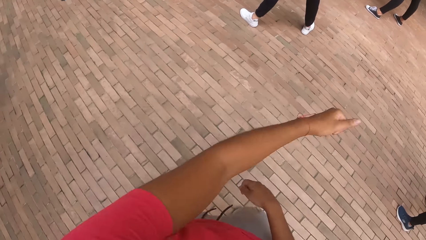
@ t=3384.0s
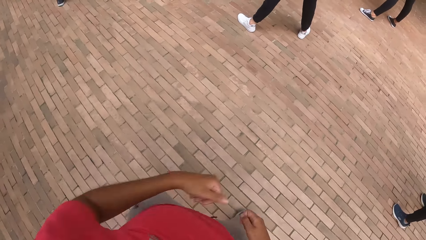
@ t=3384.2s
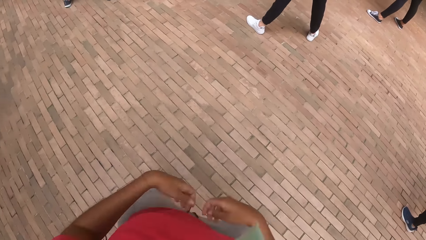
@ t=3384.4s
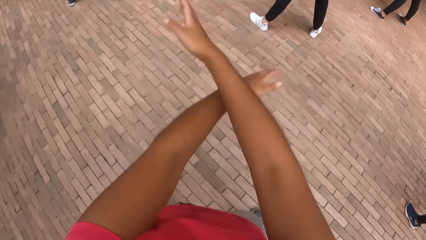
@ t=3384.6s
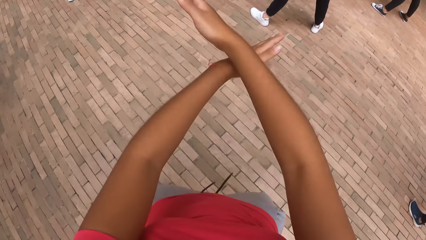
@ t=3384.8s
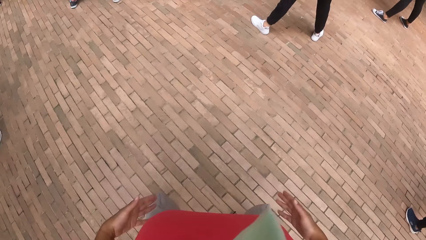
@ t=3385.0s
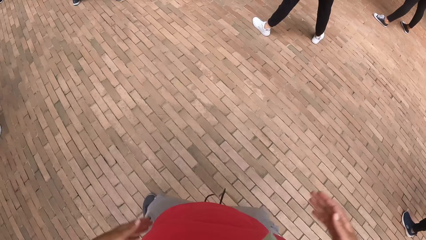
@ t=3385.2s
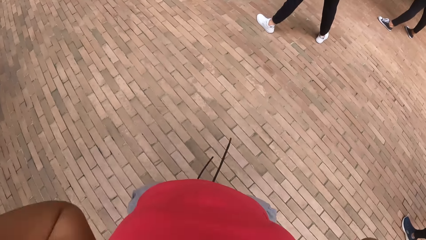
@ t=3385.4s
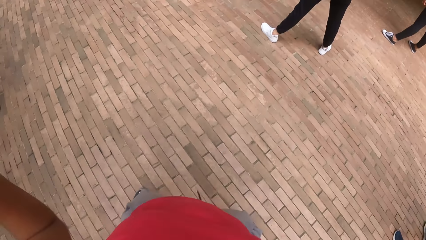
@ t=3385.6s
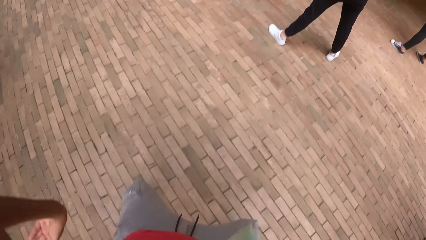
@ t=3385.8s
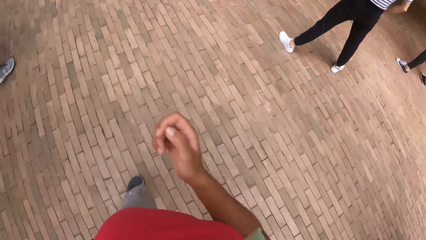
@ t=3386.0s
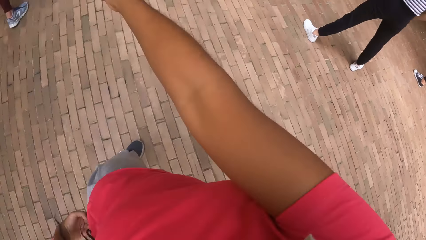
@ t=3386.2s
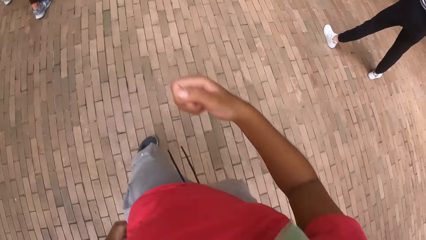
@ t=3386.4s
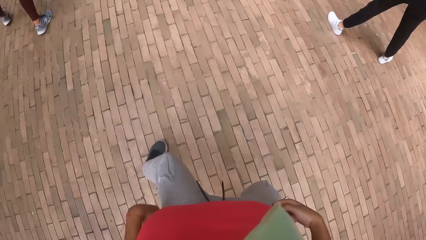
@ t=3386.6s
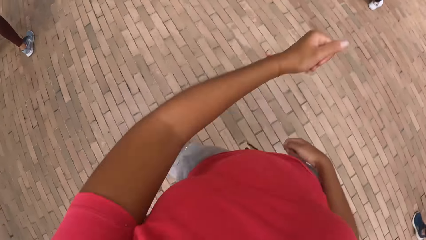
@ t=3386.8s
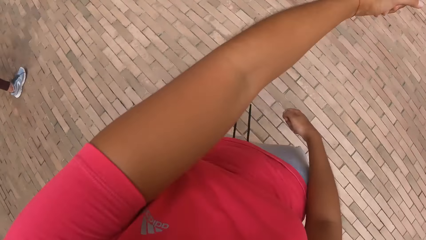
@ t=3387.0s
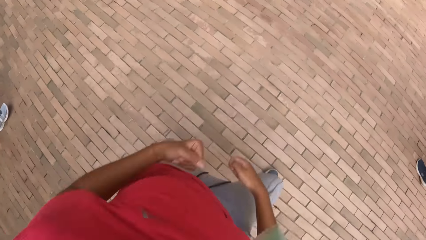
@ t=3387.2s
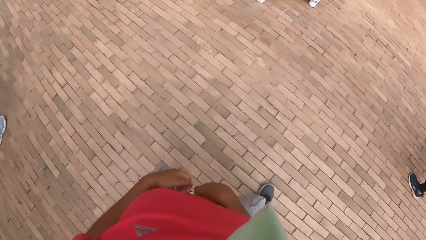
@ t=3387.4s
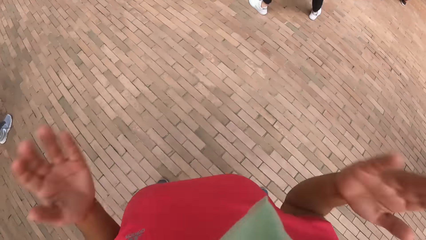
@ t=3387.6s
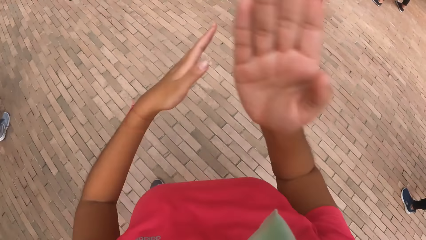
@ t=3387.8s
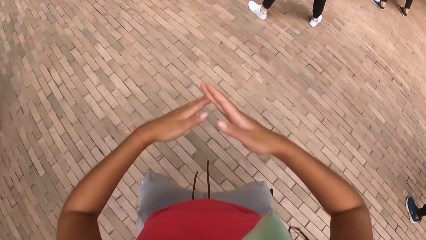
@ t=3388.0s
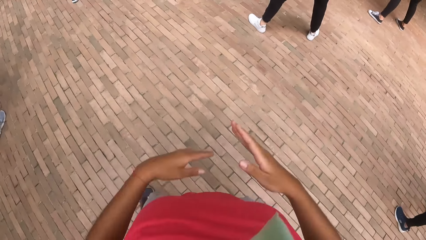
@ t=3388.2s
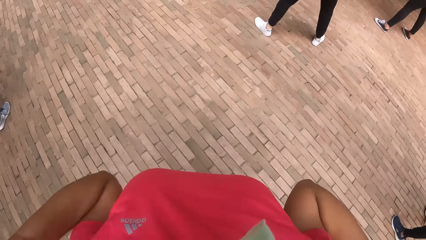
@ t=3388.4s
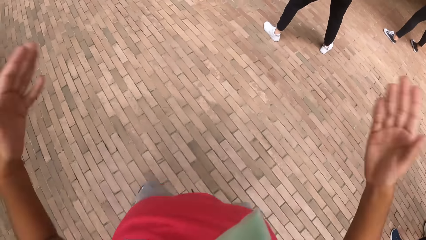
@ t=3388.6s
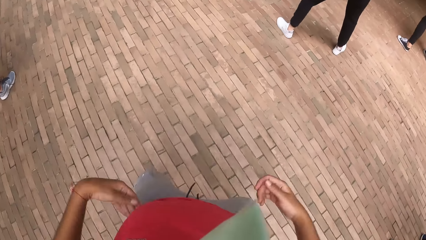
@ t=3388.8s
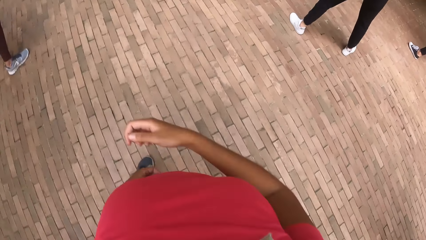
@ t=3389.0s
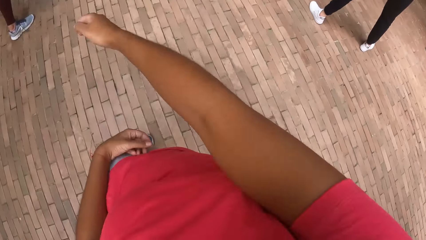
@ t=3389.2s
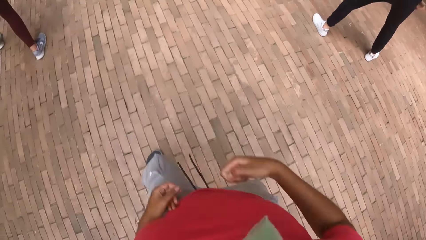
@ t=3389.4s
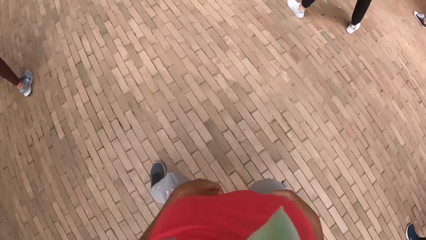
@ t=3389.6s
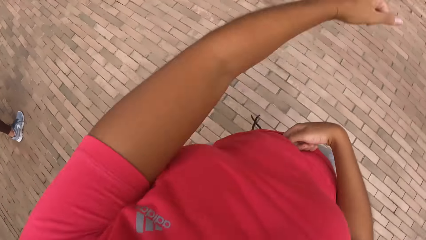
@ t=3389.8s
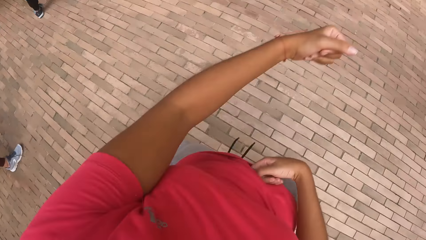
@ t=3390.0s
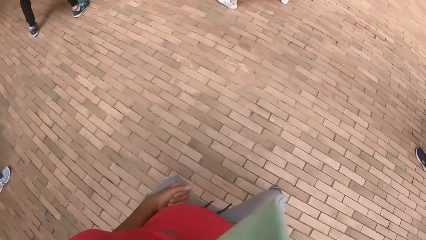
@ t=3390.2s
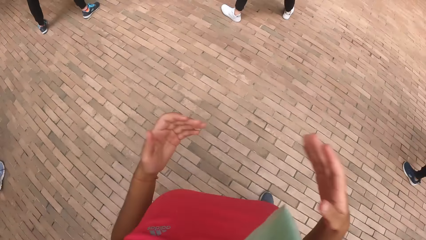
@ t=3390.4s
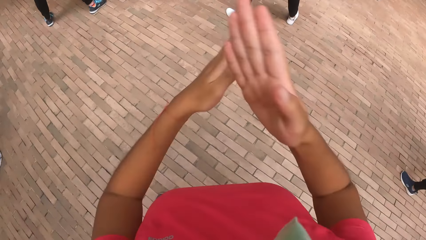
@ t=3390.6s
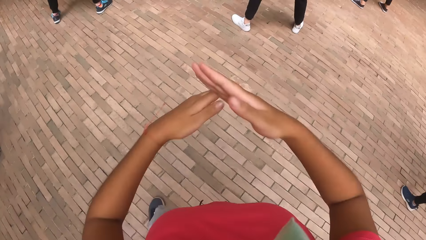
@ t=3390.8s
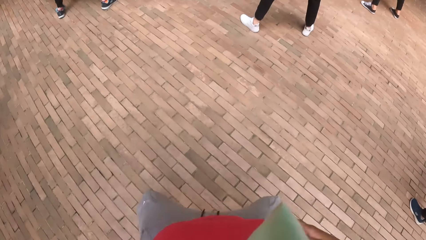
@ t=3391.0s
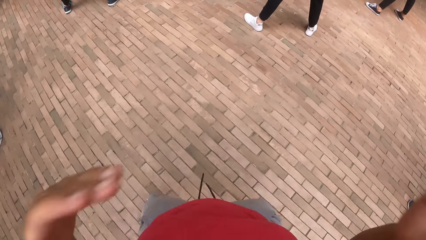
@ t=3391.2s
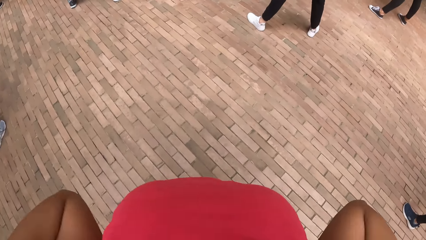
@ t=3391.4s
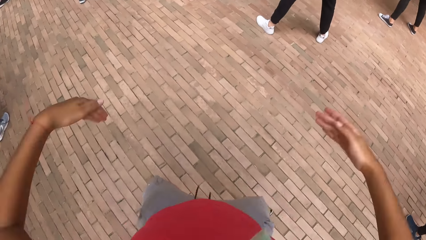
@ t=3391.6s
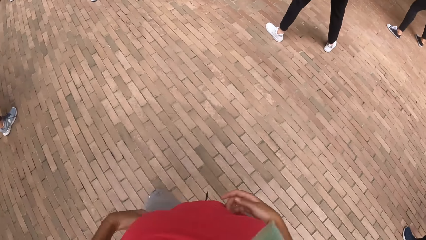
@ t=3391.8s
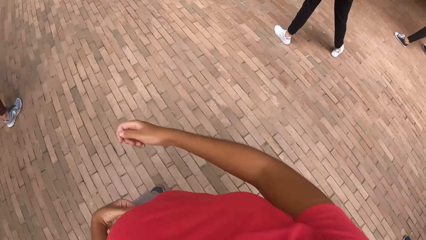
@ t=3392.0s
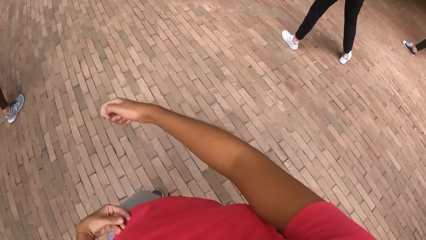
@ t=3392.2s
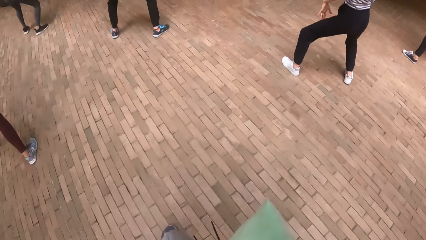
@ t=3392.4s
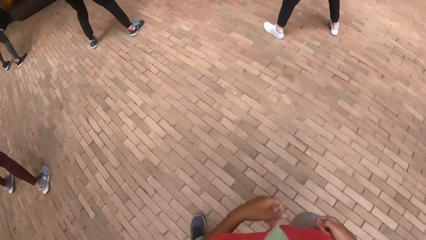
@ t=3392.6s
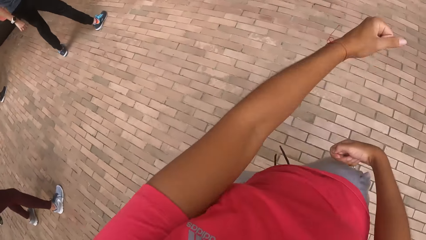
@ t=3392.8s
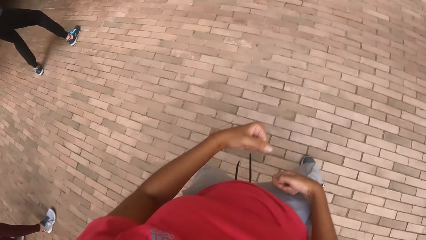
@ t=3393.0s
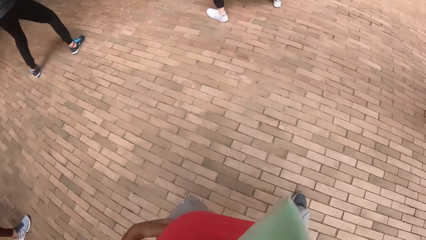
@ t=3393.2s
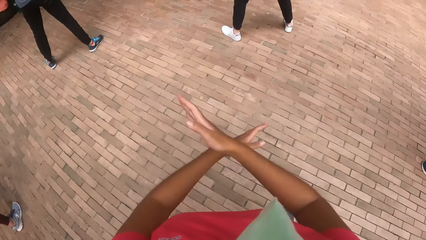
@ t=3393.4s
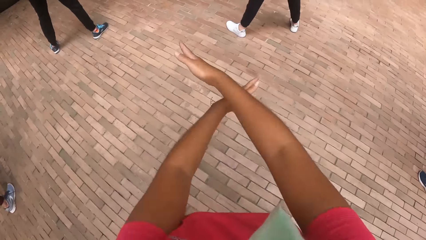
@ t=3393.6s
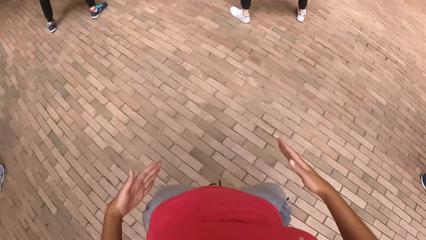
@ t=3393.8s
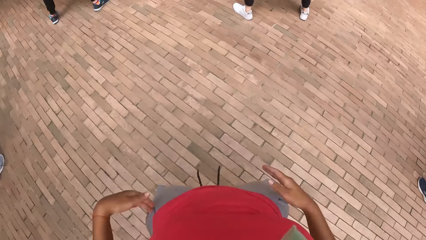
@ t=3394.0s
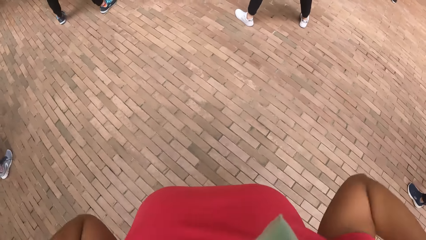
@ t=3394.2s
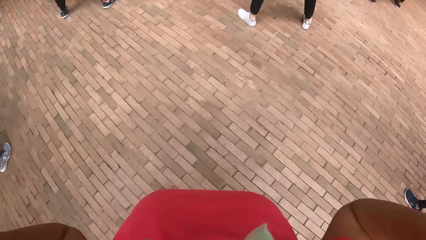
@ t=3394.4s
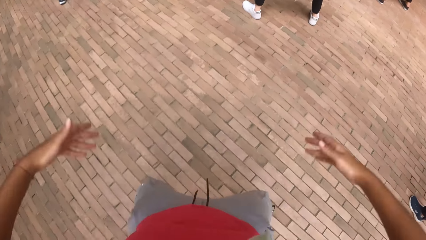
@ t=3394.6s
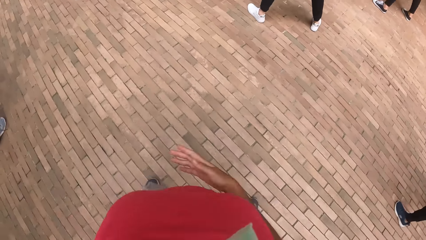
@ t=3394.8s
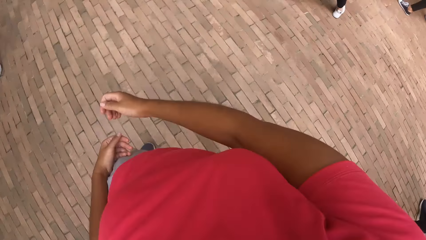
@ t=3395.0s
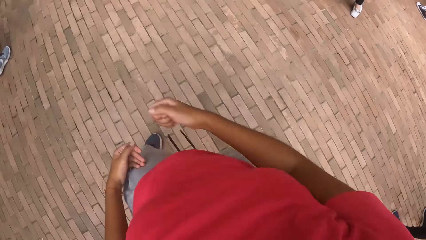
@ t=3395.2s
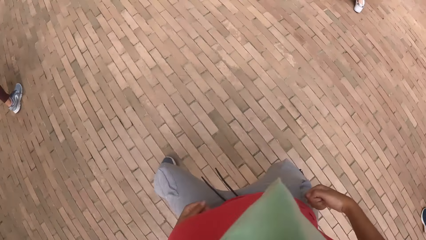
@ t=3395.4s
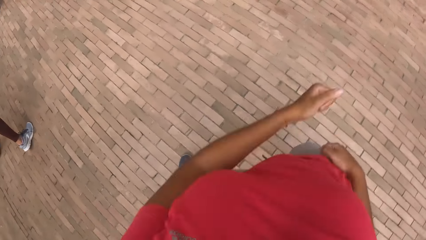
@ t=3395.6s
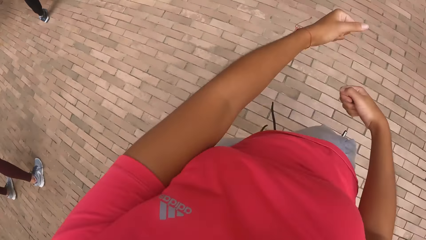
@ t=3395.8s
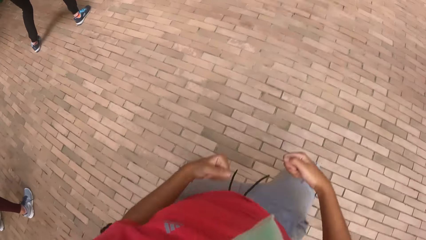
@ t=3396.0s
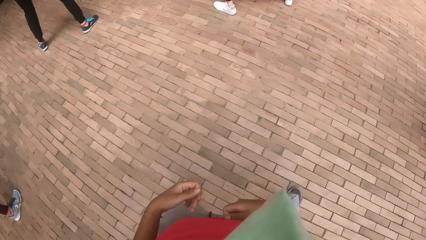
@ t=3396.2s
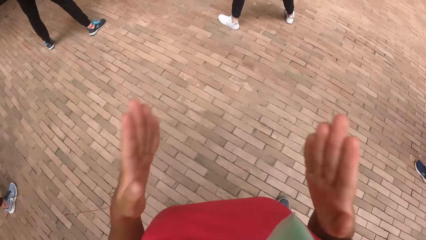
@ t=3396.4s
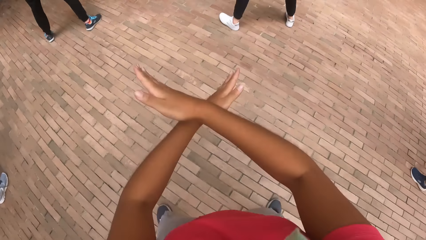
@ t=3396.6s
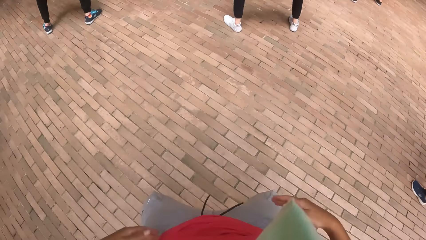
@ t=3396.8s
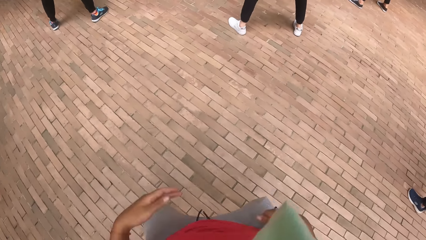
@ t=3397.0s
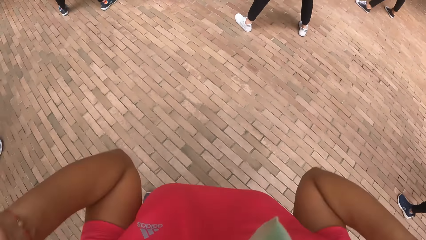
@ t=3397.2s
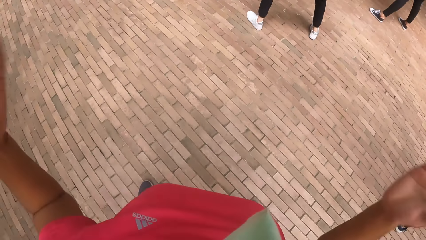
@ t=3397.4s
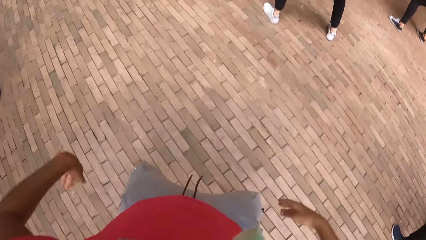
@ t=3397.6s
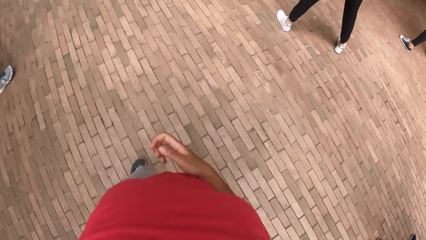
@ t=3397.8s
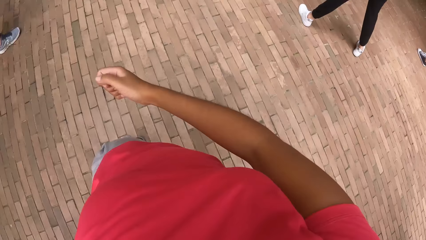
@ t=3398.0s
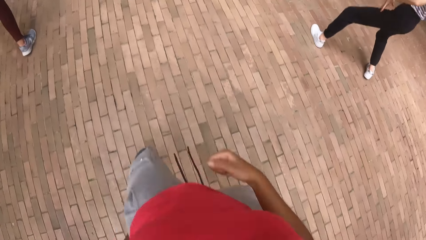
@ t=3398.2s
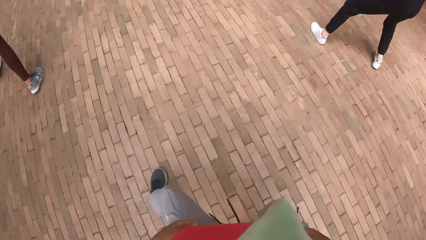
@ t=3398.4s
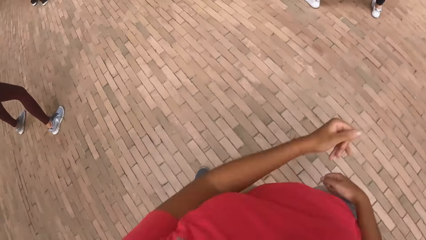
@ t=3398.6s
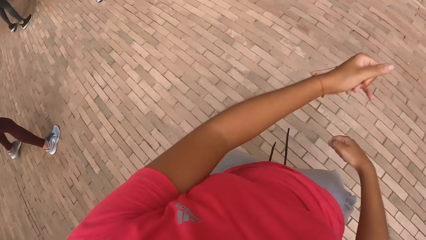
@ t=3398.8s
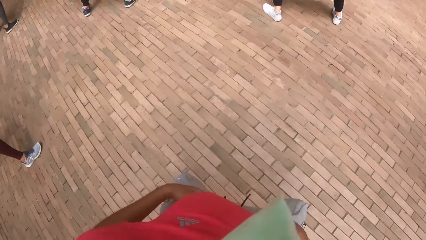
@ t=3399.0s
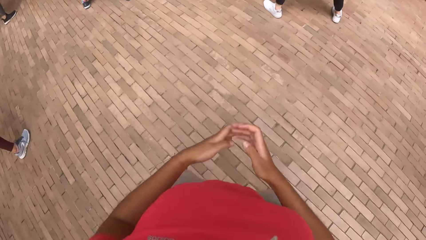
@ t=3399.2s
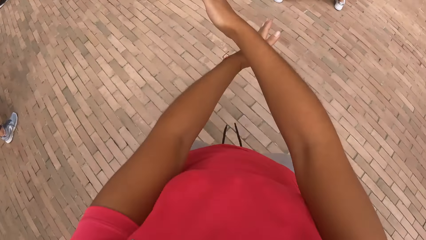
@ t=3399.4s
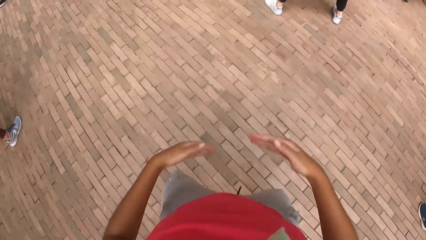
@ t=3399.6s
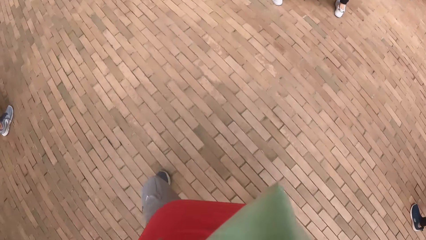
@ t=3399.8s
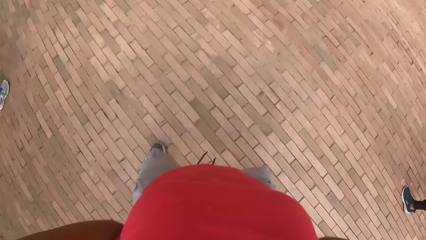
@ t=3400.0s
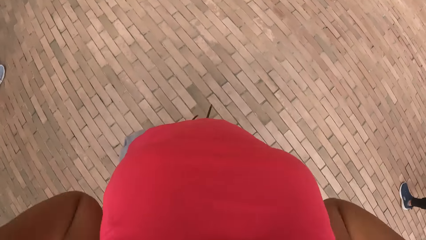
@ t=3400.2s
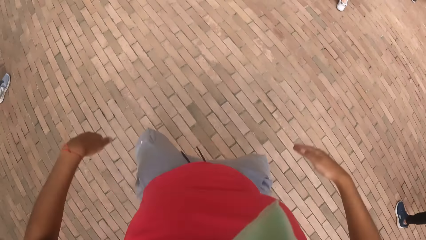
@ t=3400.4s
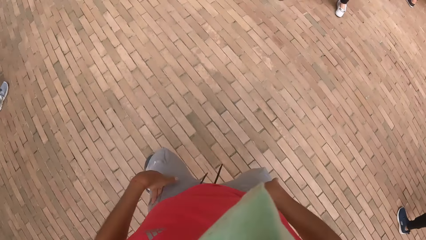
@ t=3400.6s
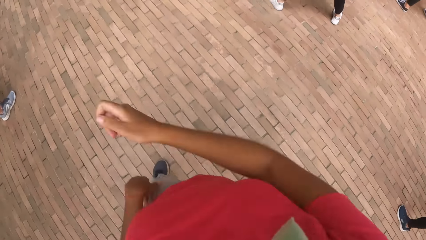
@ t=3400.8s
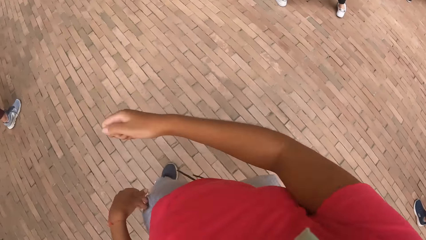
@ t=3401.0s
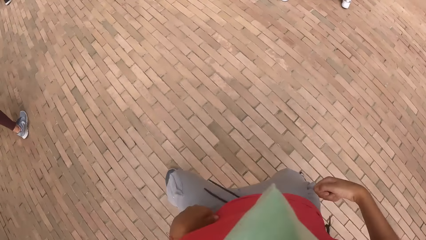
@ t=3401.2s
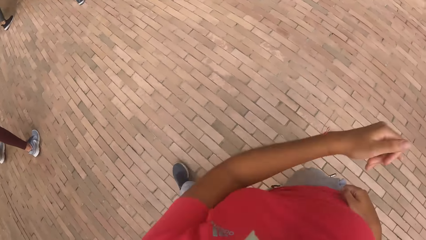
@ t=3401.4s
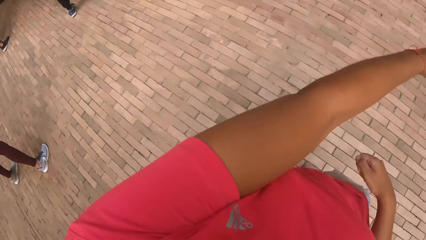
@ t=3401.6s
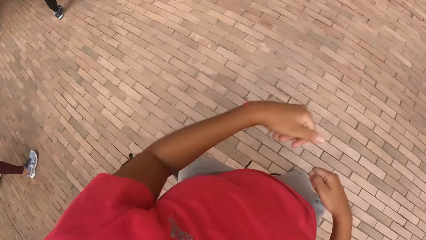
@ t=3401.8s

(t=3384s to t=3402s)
The camera wearer raises a hand up. They dance. They put their hands together.
